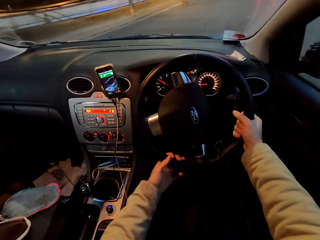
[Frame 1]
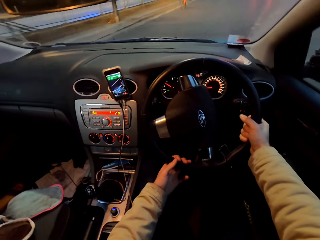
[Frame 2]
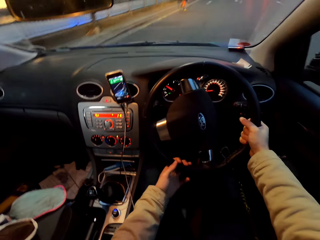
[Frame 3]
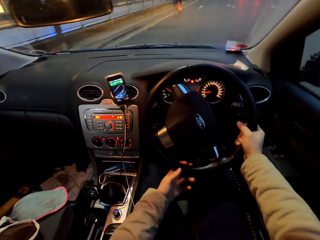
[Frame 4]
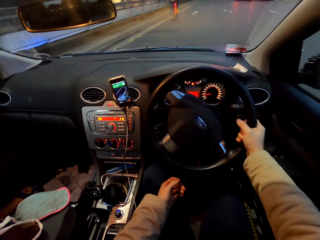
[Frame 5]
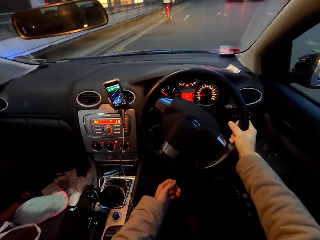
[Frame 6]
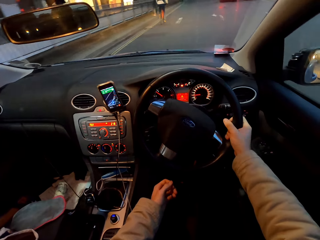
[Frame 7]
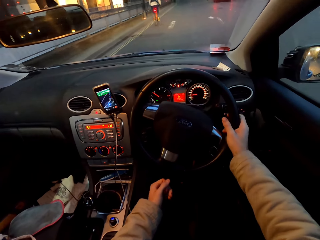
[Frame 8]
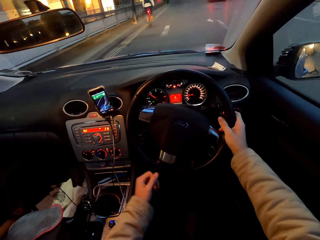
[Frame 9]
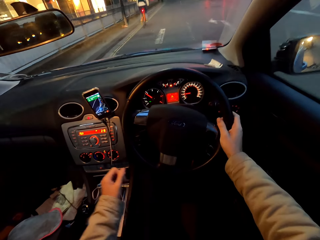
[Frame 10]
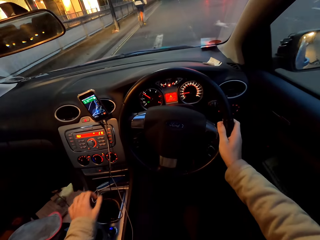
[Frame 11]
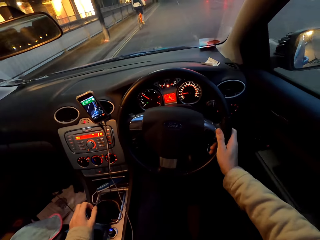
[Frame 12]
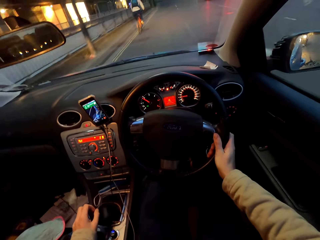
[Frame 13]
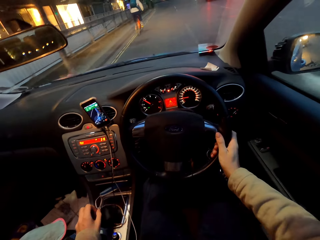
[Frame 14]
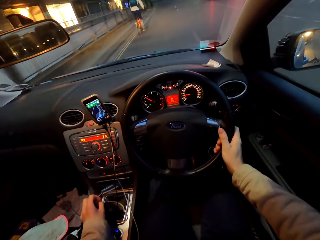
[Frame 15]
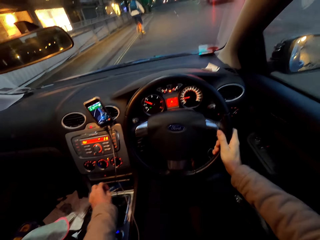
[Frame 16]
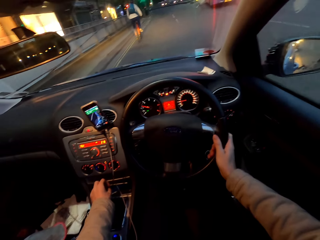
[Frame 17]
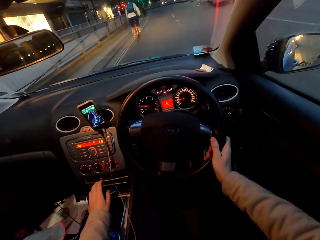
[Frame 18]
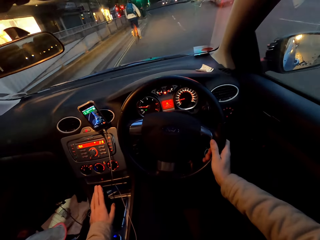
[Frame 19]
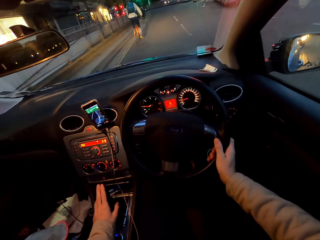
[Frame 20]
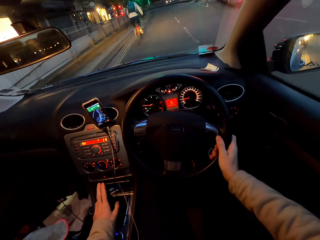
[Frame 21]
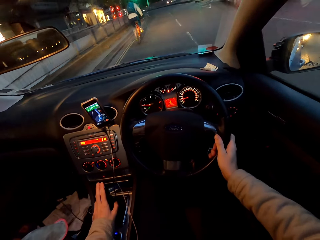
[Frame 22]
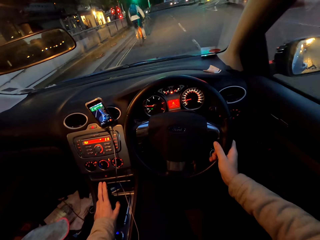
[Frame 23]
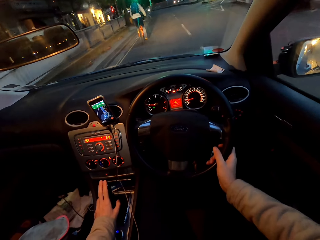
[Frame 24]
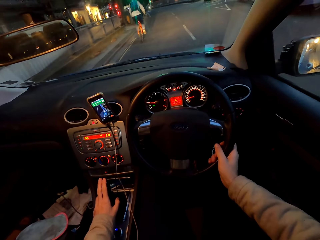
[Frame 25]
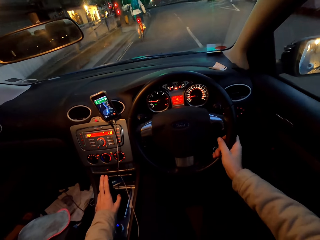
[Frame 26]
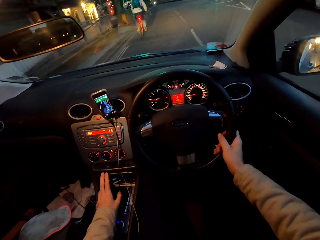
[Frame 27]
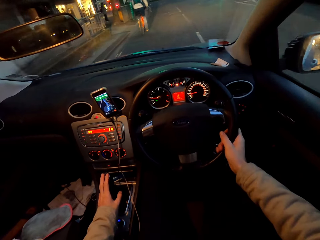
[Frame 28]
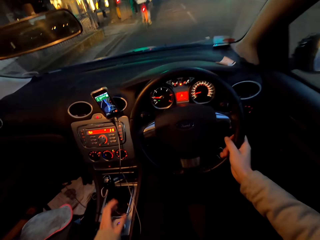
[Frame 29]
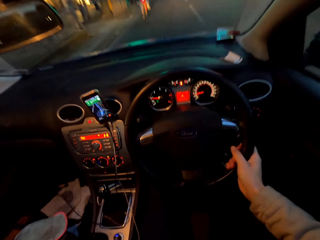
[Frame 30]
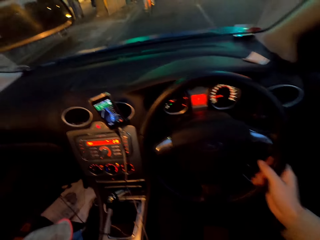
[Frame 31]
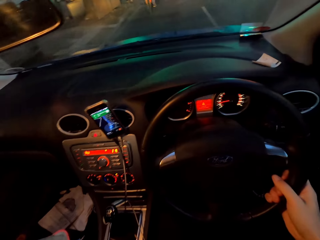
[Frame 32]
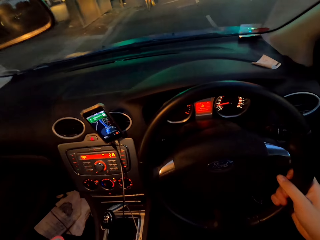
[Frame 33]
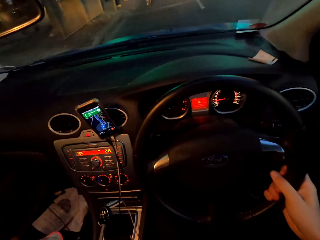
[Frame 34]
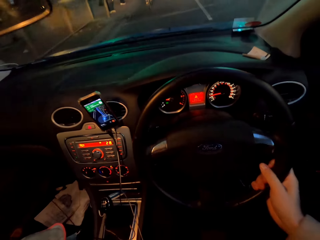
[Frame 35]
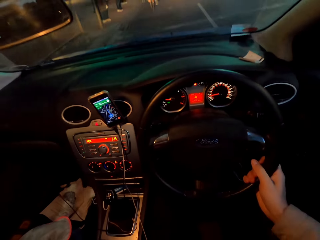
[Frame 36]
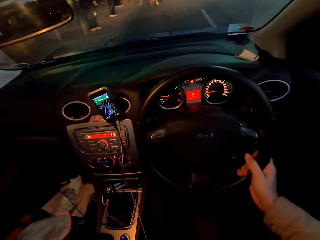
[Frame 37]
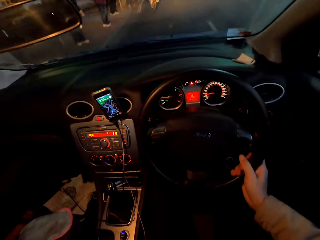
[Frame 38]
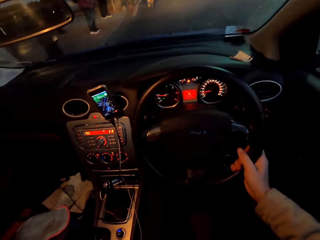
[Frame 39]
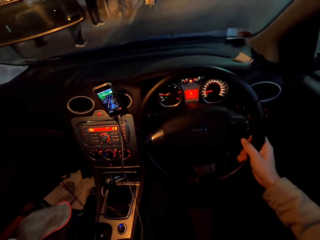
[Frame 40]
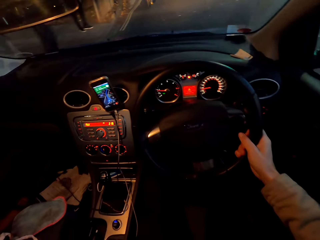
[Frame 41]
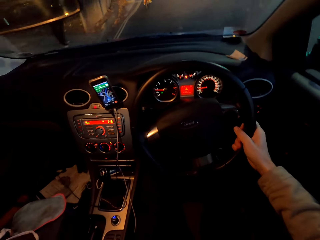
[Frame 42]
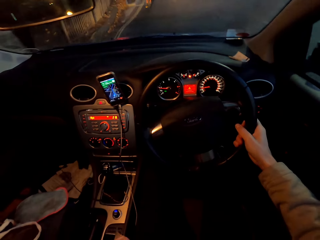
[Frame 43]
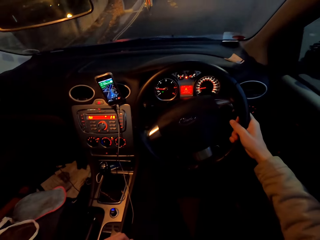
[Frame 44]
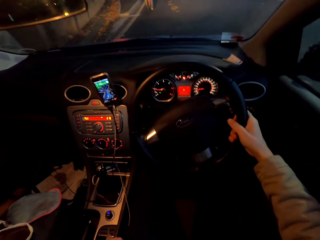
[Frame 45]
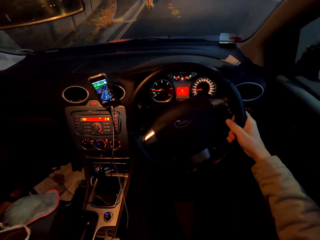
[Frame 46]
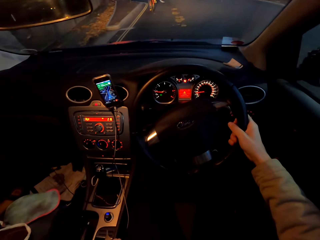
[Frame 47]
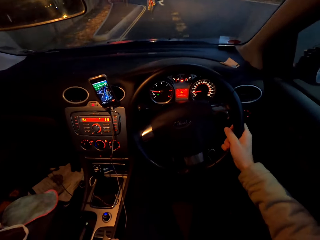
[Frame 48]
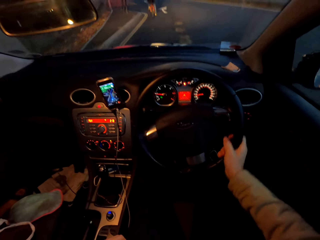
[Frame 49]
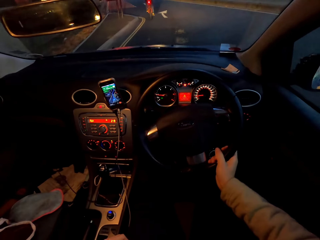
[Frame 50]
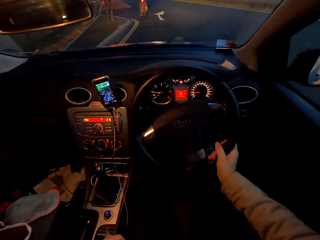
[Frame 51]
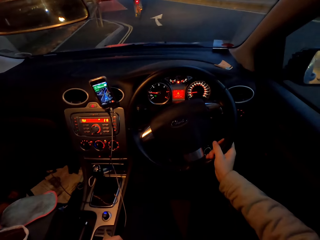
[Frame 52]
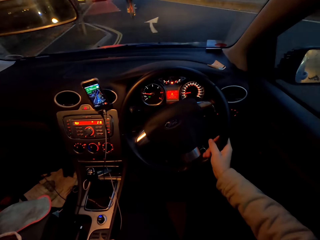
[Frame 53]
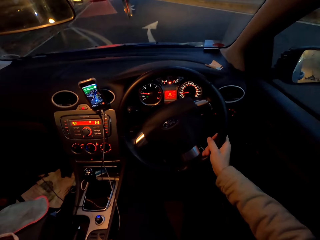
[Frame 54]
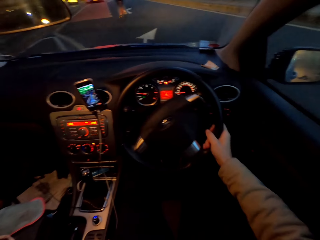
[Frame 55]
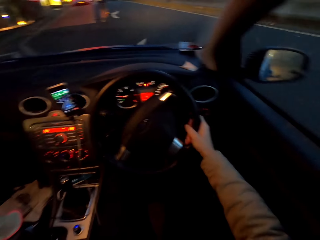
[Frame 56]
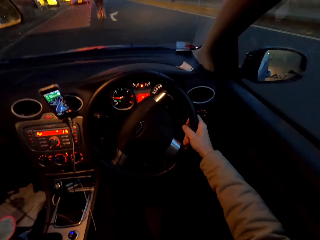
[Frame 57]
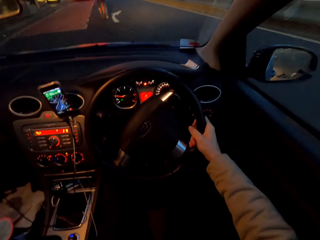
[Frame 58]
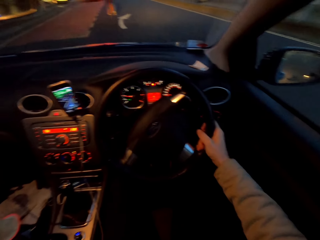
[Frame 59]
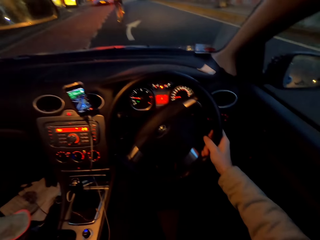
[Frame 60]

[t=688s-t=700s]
The camera wearer adjusts the gear in the car with his left hand. He drives the car on the road with his right hand on a steering wheel, with one hand on the gear. He removes the hand from the gear.

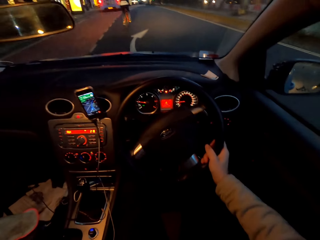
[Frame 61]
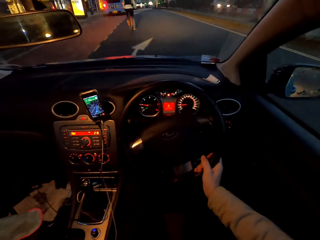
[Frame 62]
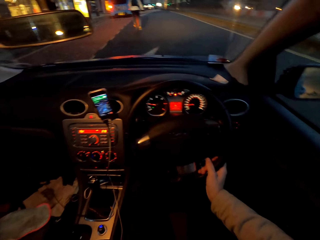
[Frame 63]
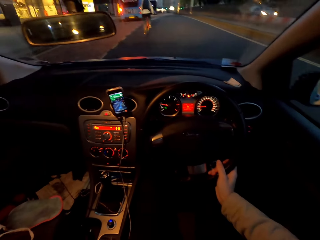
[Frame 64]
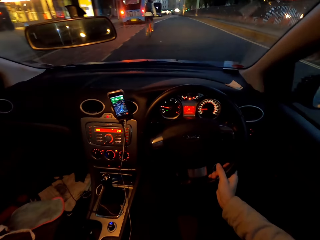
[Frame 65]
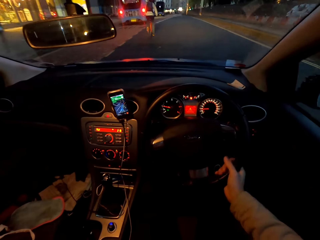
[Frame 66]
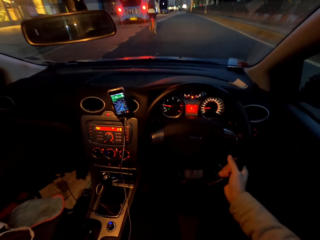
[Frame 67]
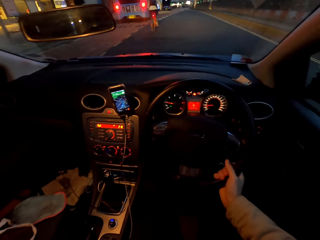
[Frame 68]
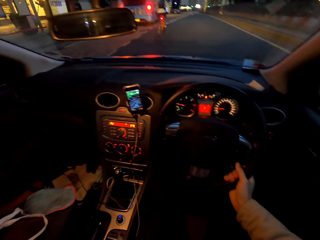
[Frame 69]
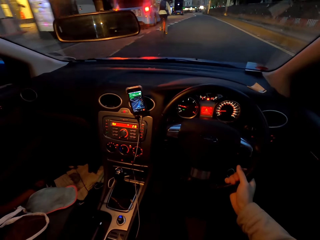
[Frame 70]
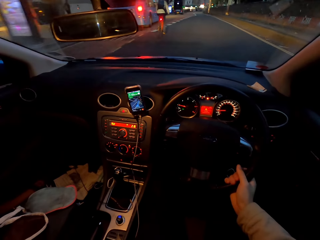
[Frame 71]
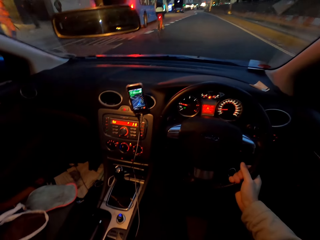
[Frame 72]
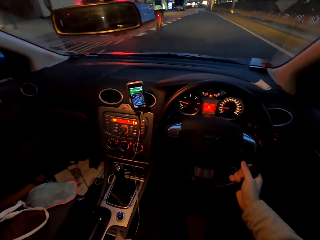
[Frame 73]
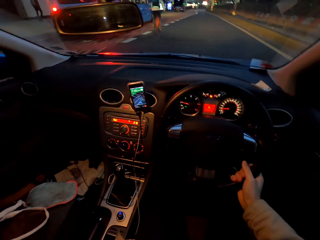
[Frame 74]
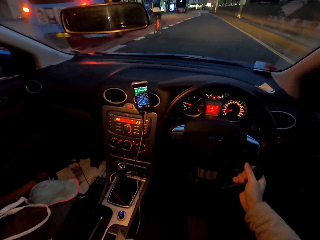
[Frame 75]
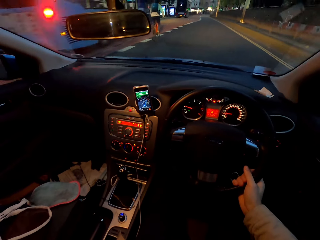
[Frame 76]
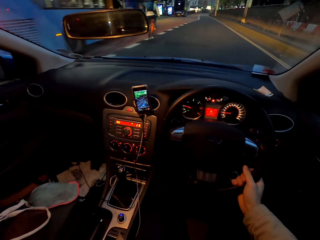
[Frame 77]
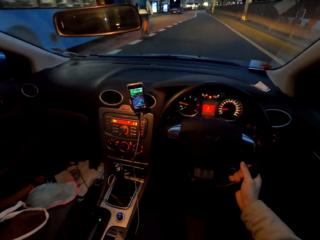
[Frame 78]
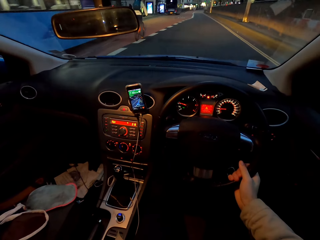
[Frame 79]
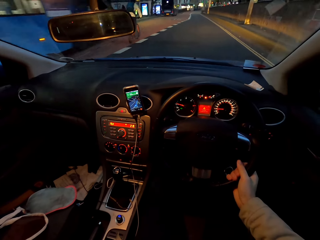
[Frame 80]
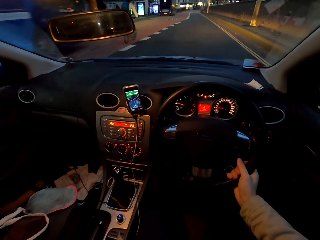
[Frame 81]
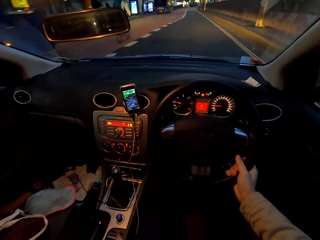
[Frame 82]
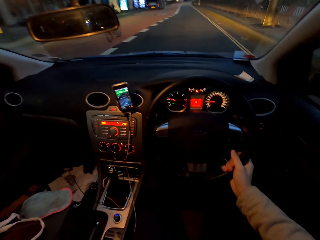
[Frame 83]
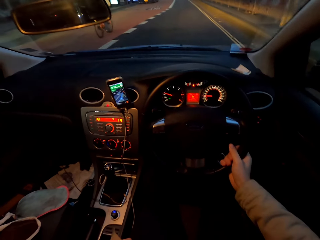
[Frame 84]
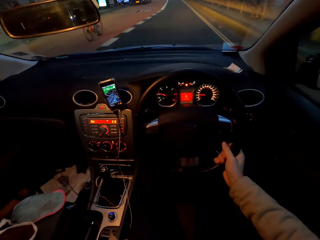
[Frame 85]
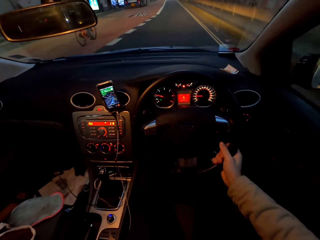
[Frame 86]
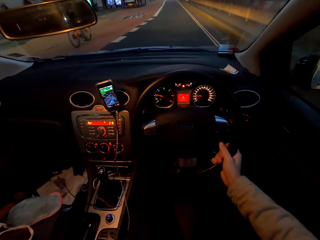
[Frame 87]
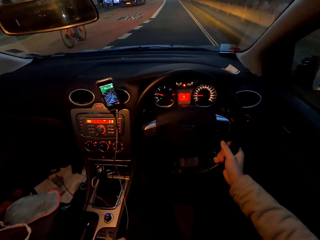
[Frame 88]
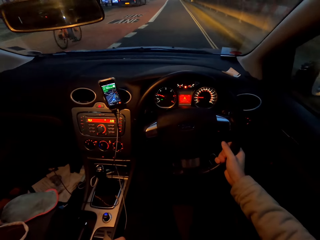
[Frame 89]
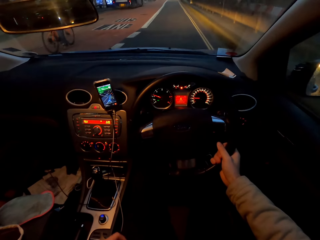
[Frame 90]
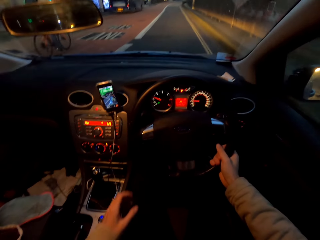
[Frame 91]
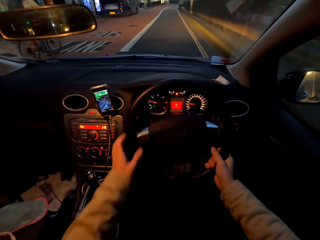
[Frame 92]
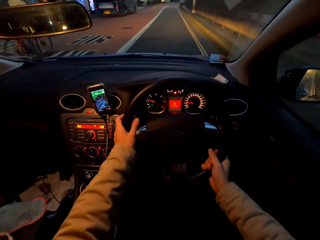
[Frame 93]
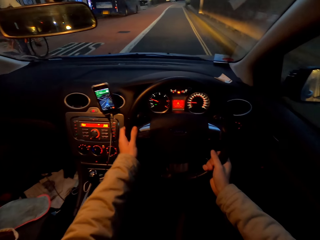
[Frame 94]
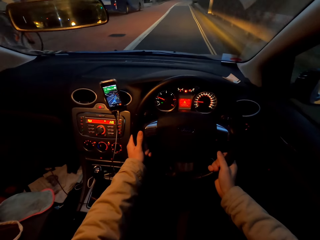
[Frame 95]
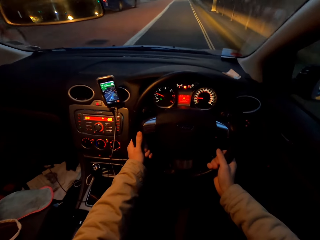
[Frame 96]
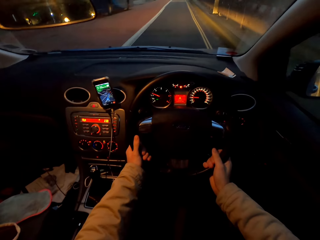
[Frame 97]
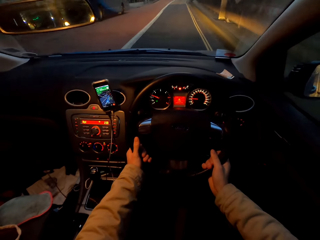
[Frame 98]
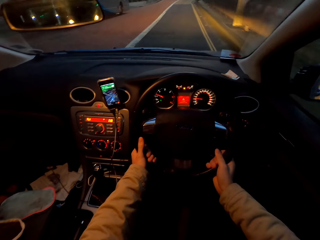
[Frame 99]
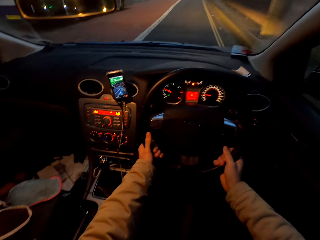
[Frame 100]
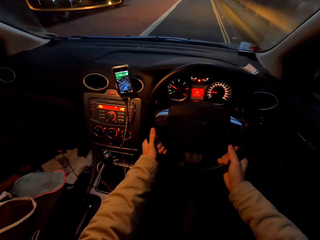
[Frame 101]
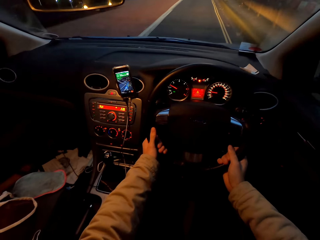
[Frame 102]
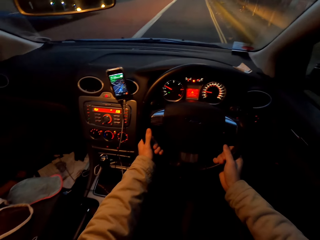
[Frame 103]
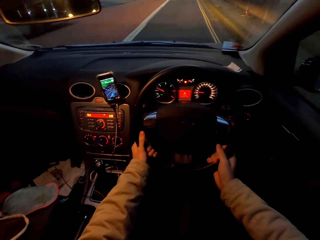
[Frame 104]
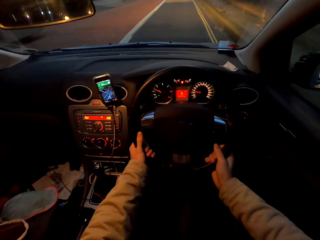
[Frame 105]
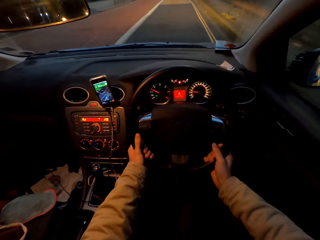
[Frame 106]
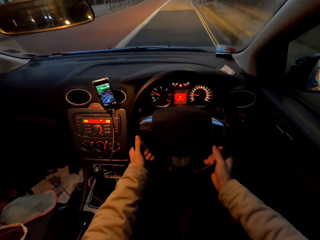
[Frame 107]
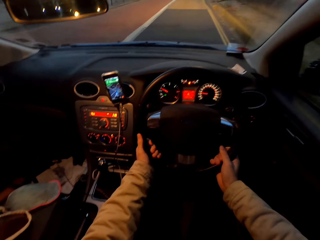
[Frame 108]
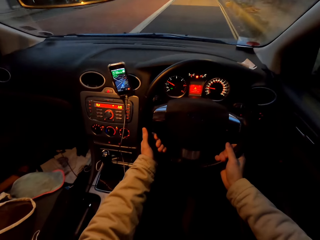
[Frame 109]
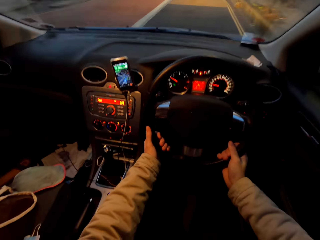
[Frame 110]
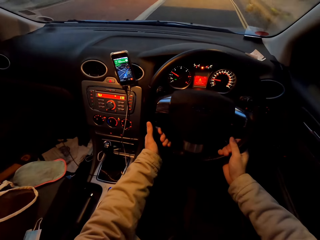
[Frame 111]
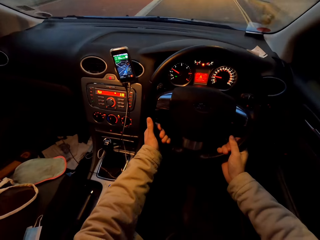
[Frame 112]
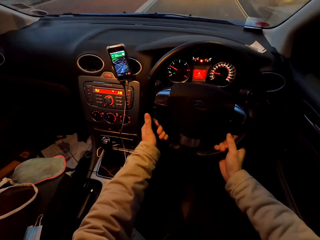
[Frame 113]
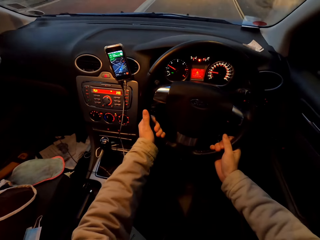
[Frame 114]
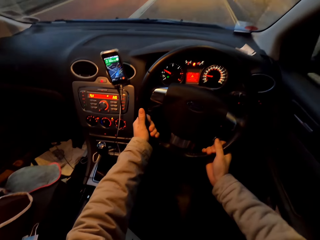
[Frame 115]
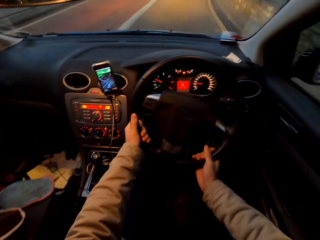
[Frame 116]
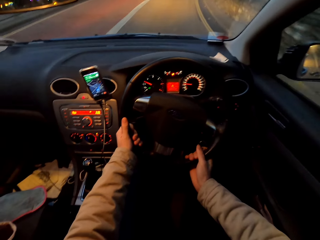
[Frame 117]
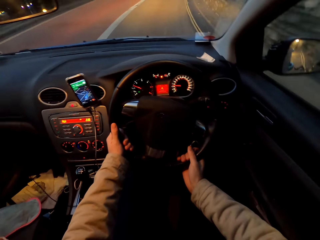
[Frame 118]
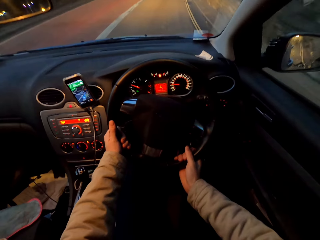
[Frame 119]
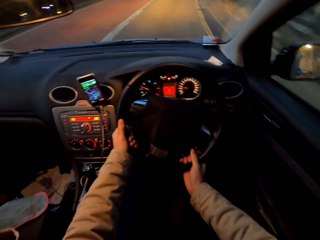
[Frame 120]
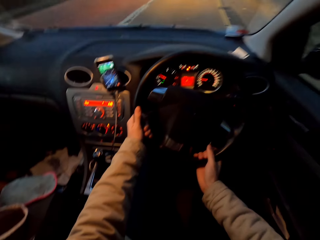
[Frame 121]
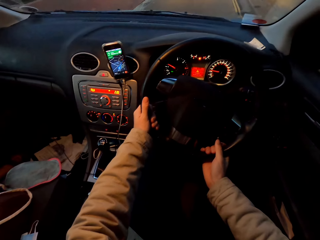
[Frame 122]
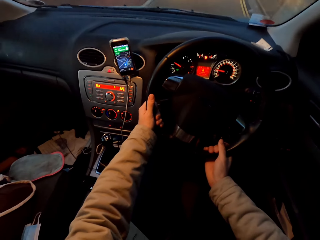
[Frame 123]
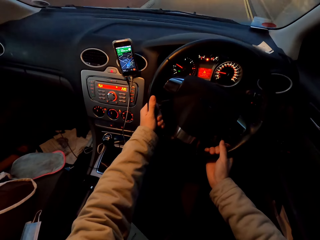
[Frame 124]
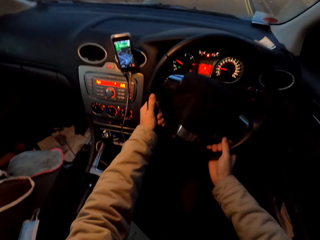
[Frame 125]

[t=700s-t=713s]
The camera wearer drives the car on the road with both hands on the steering wheel. He drives the car past the man on the bicycle on the road with both hands on the steering wheel.
